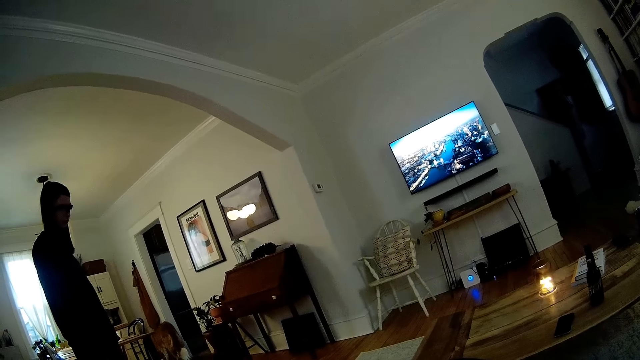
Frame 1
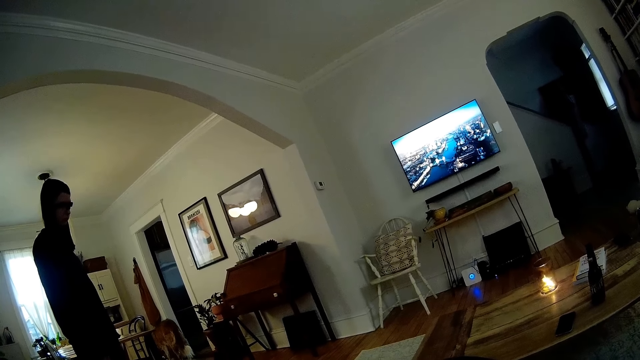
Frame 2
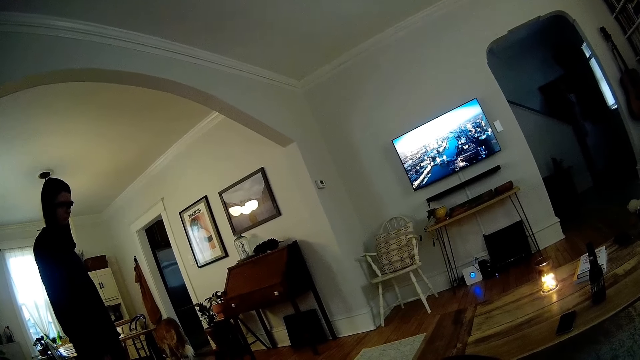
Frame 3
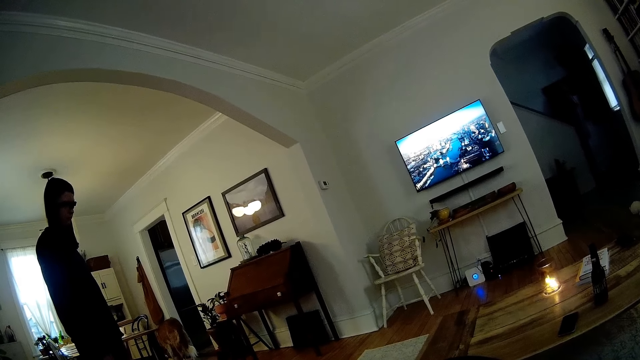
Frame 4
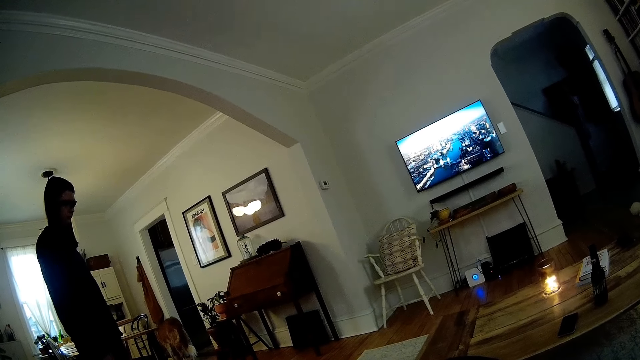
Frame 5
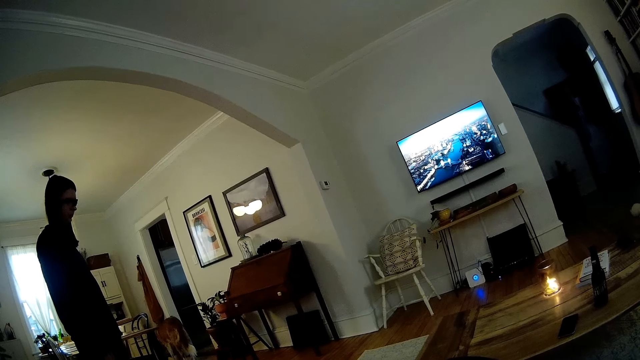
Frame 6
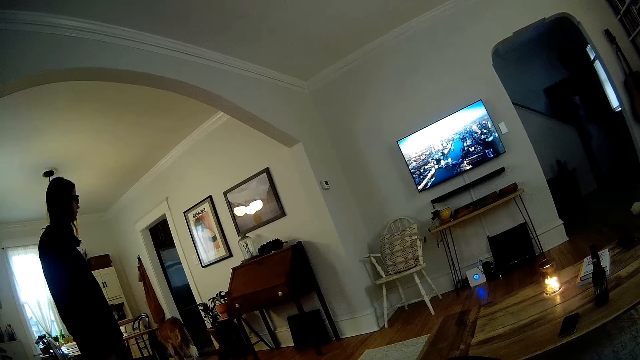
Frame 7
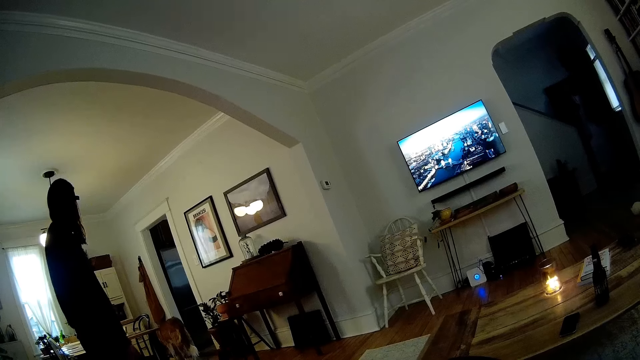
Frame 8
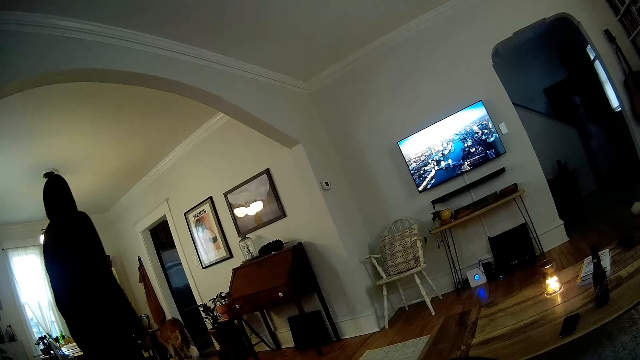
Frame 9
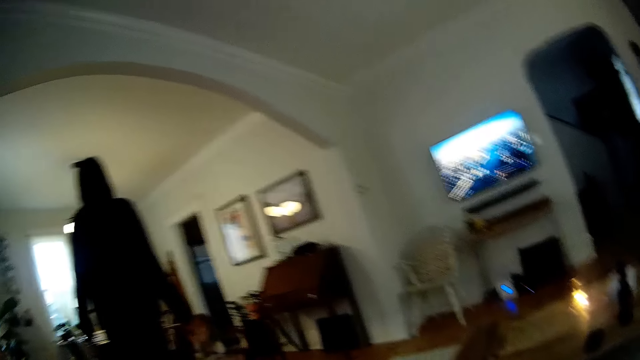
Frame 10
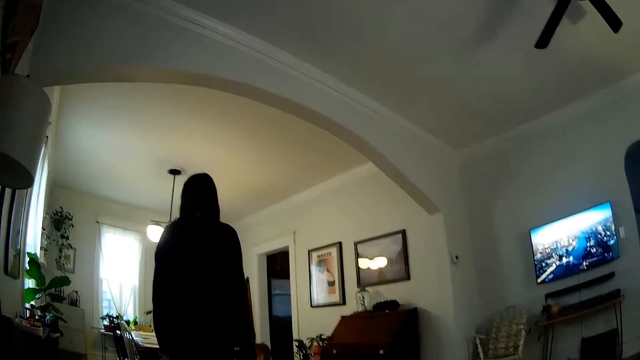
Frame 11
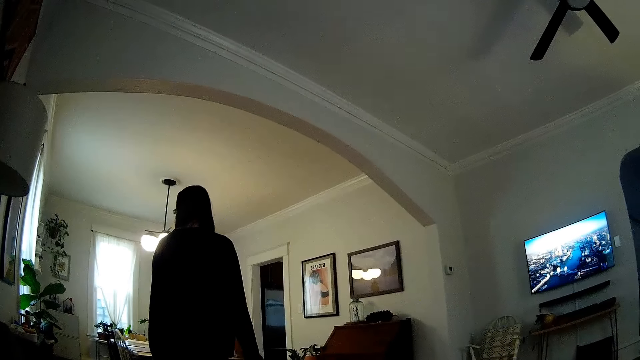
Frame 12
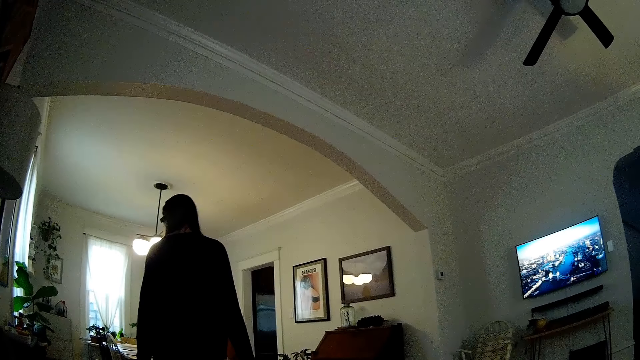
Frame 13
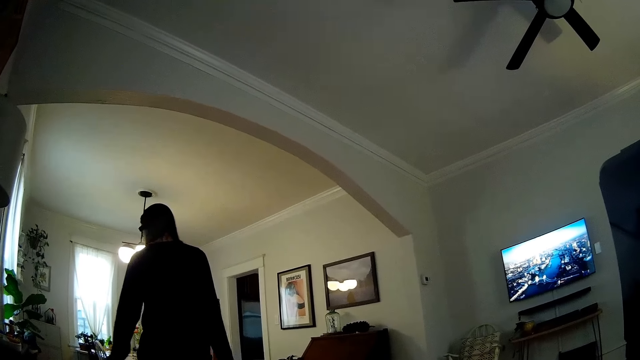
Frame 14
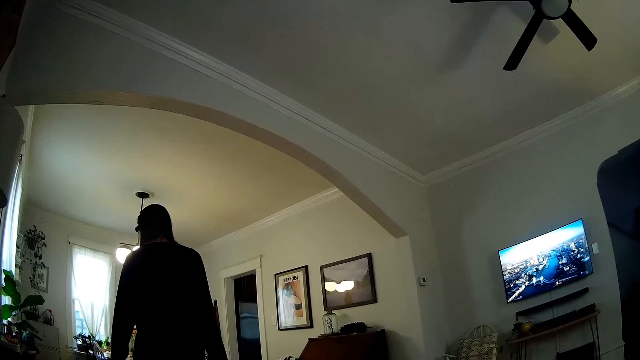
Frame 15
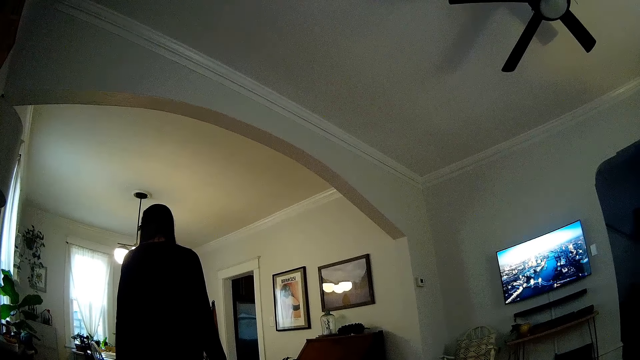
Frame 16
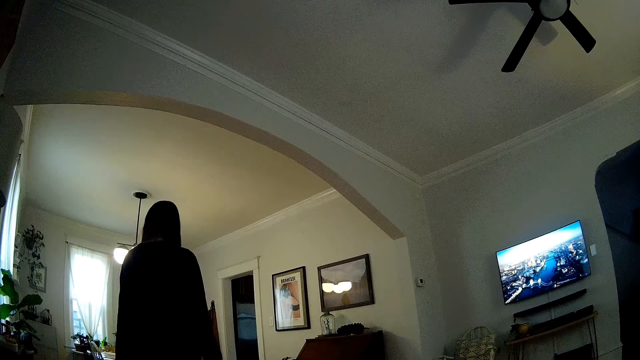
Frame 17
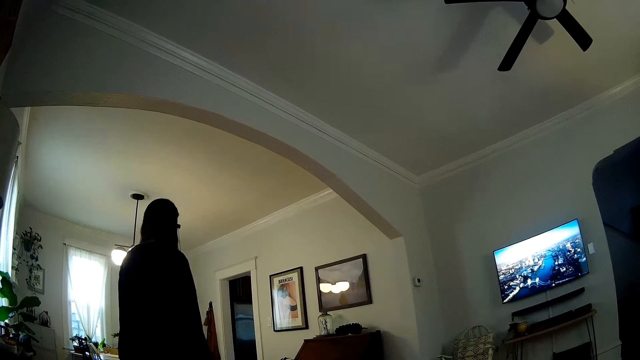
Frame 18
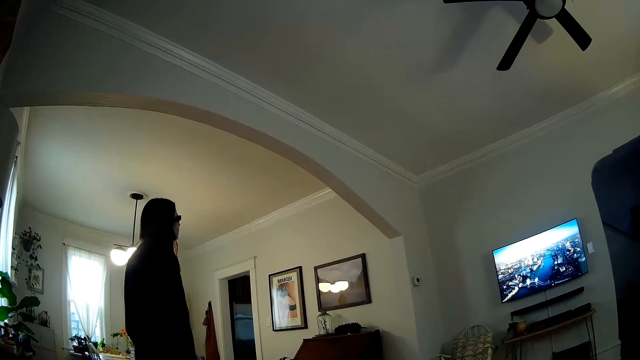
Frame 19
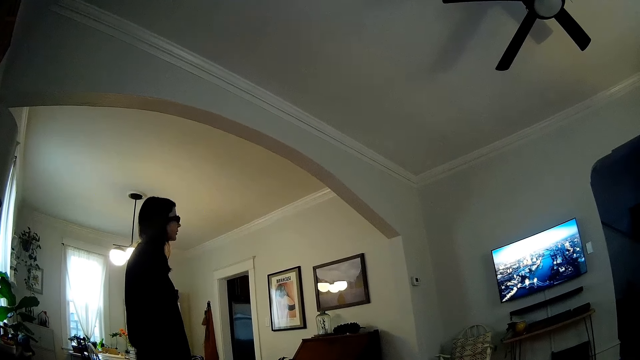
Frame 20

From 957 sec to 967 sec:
The lady stands in the room. She turns around in the room.

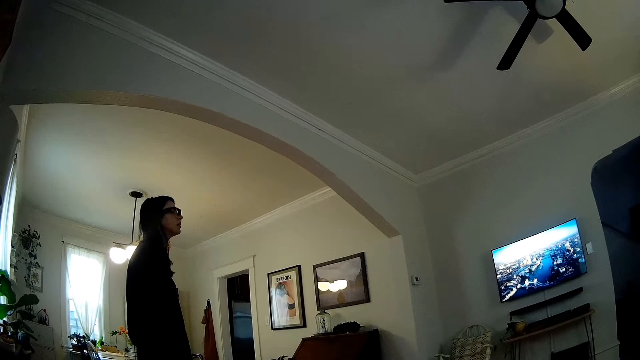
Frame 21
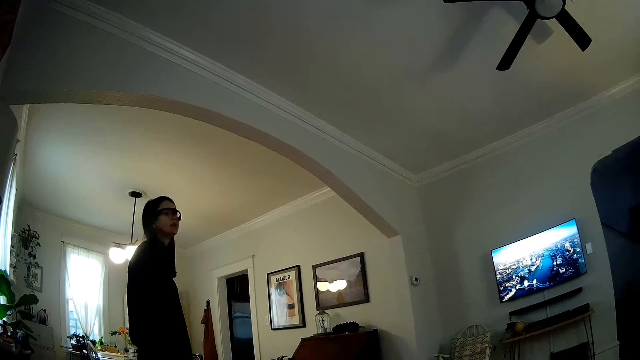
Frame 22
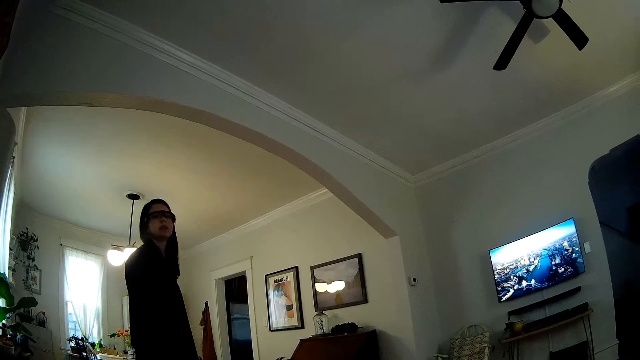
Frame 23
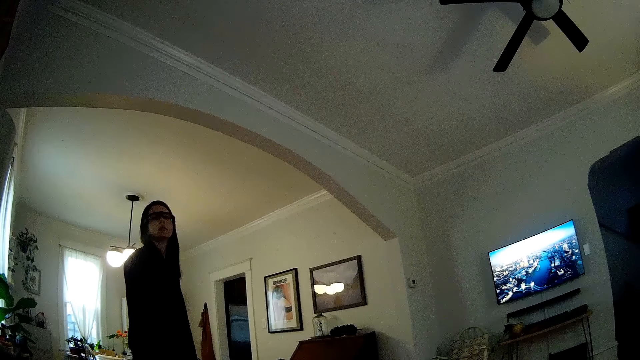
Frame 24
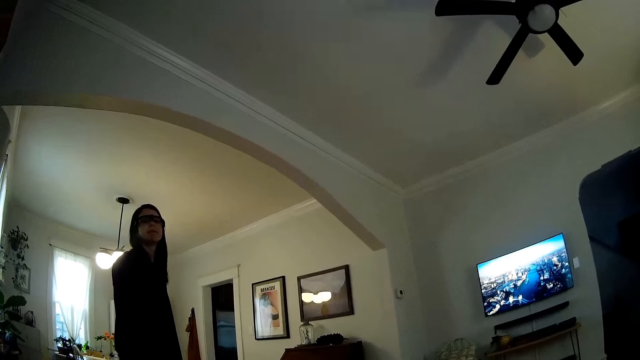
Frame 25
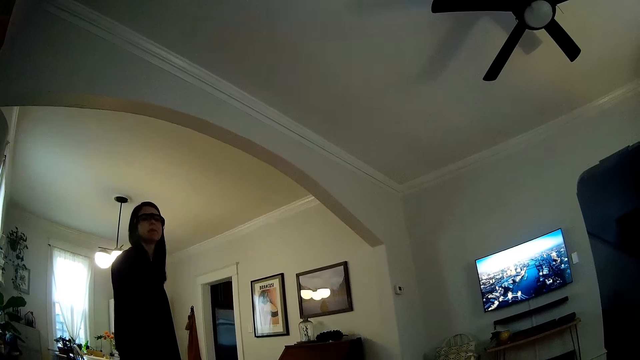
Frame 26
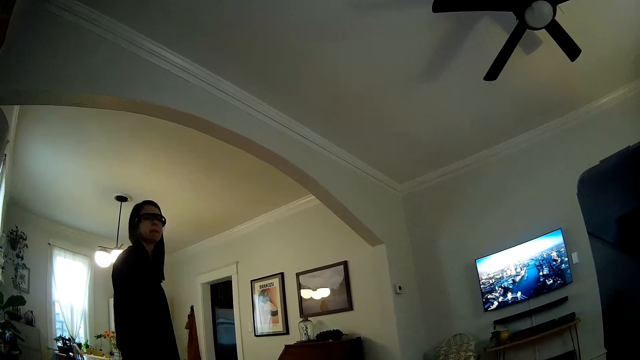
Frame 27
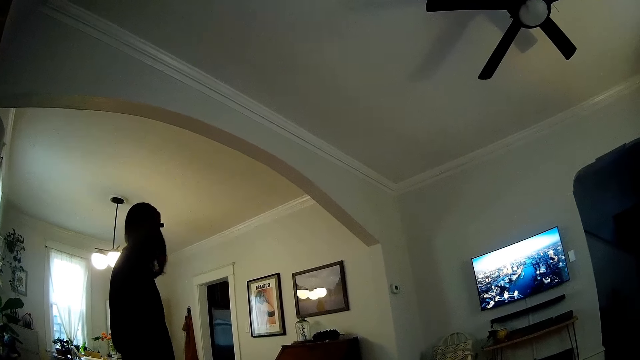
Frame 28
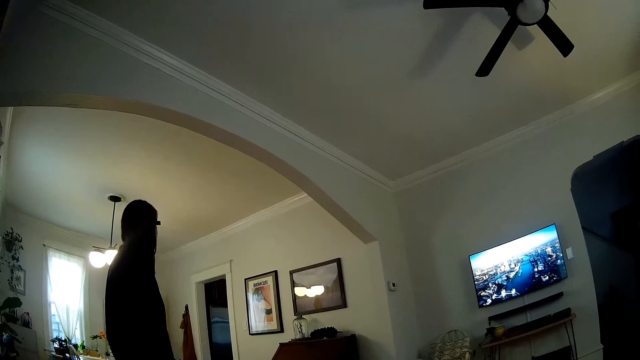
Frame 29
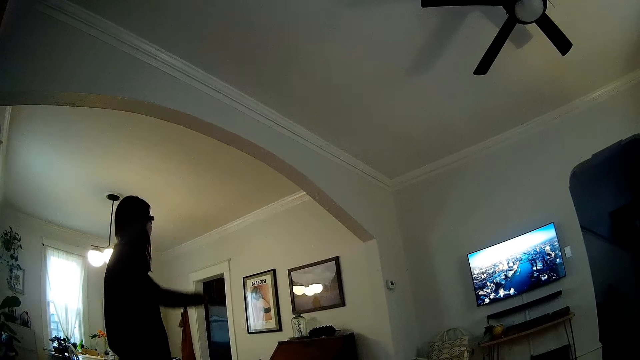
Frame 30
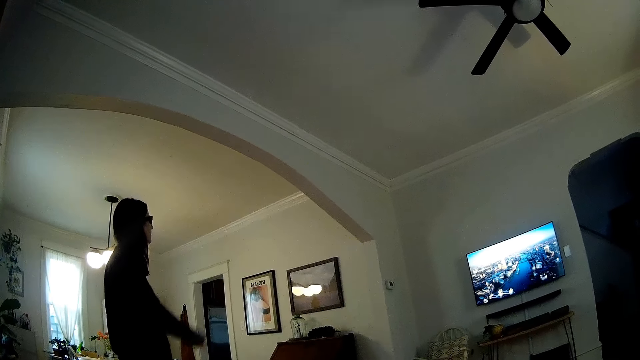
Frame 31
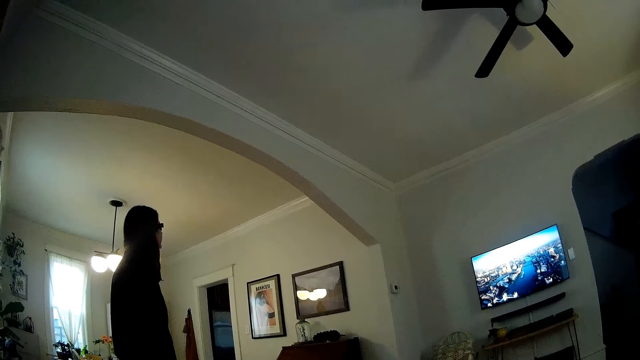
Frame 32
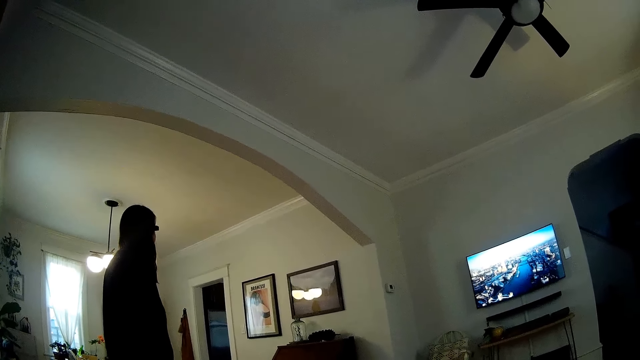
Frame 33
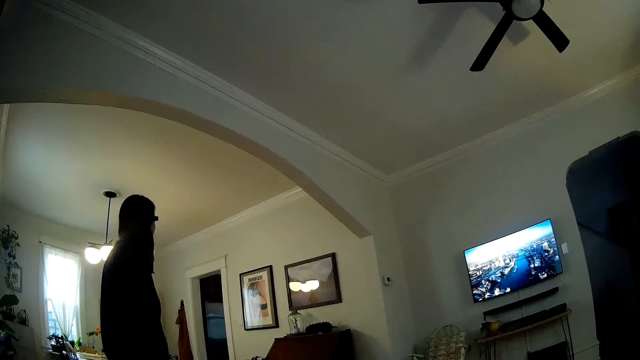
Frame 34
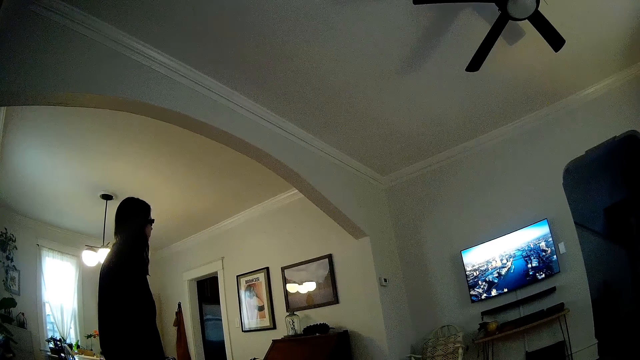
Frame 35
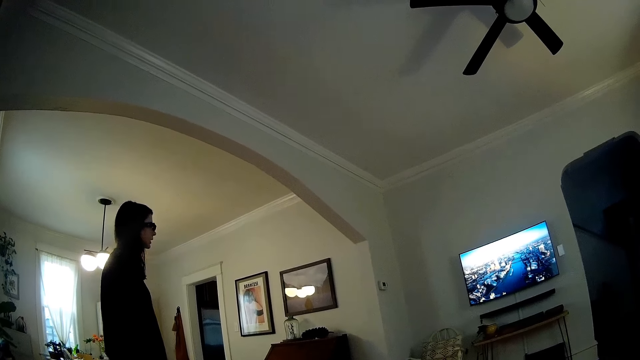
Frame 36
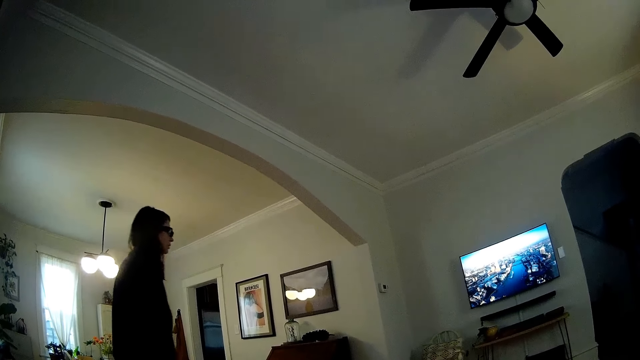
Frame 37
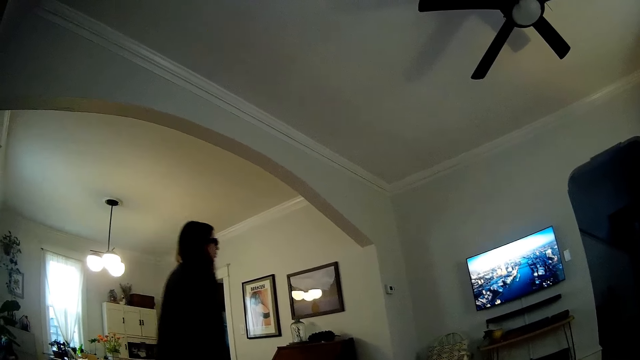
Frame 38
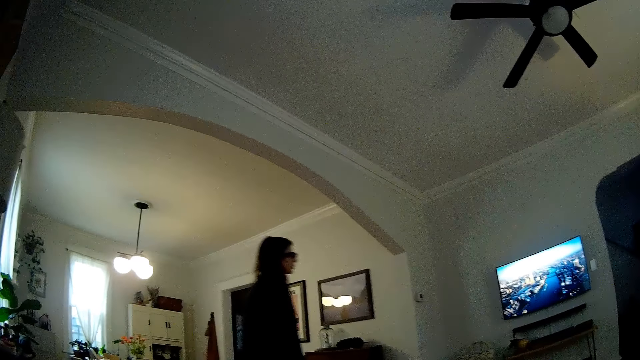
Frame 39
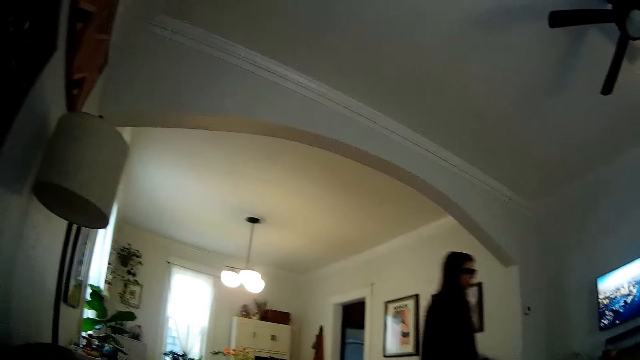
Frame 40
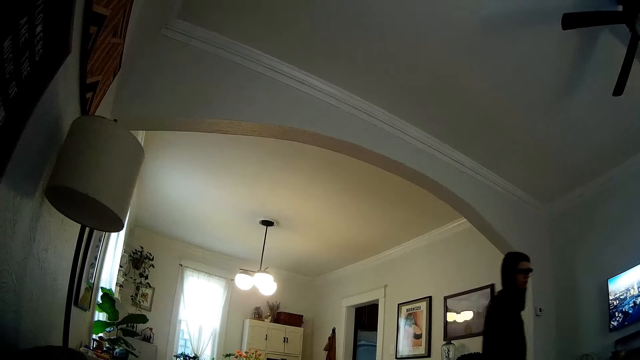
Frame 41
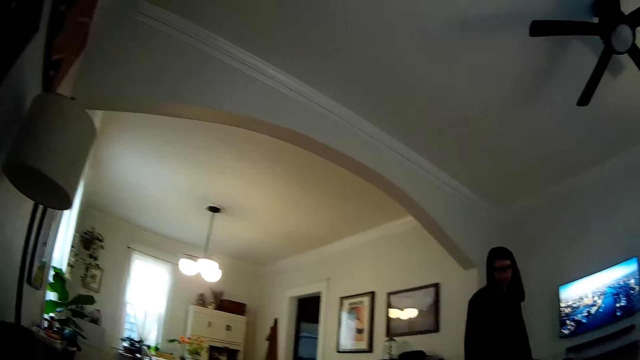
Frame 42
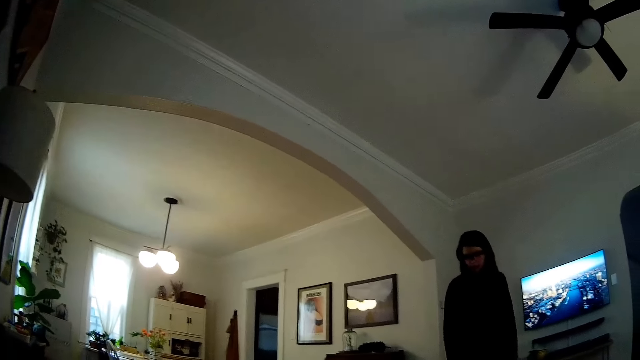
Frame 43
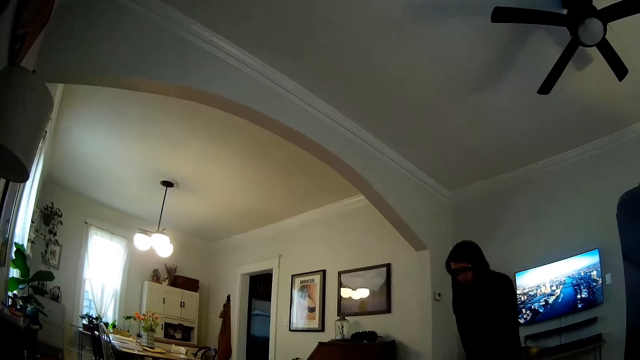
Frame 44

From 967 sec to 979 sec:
The camera wearer interacts with the woman. The woman stands in the room. She points with her left hand in the room and walks around in the room.
